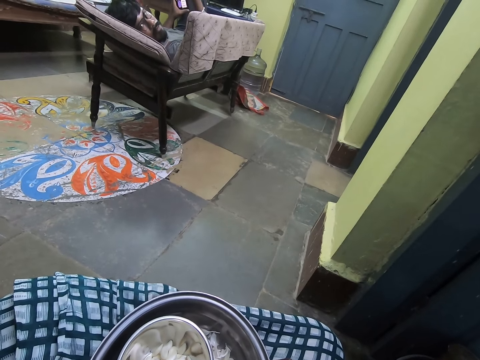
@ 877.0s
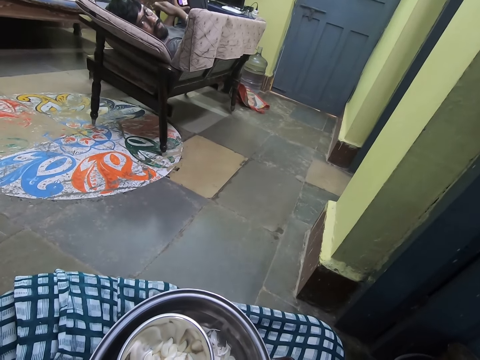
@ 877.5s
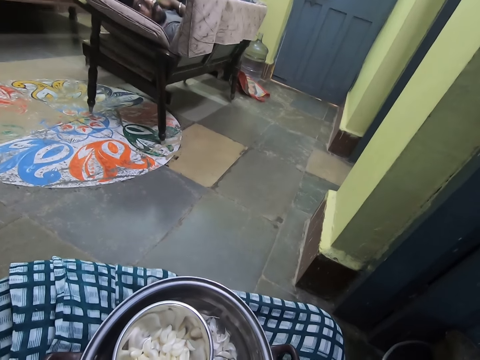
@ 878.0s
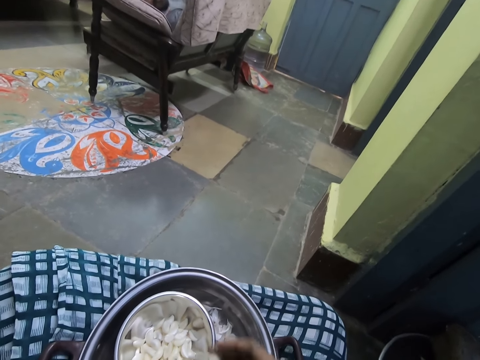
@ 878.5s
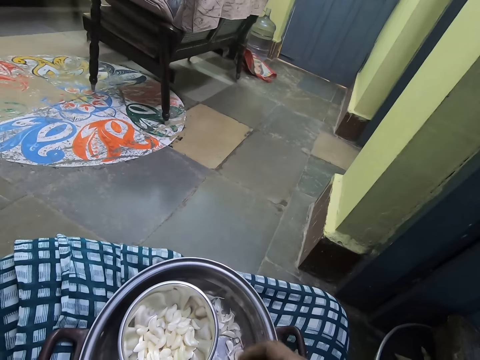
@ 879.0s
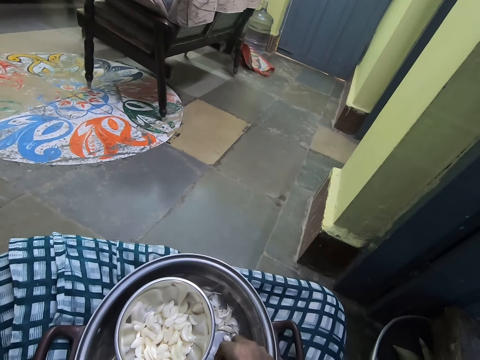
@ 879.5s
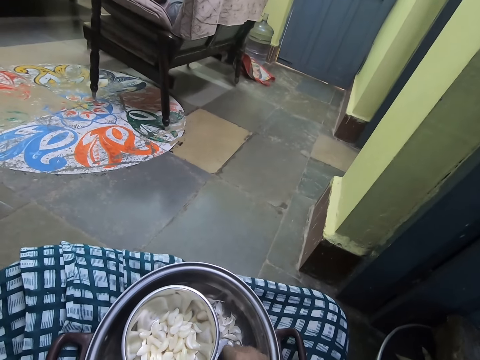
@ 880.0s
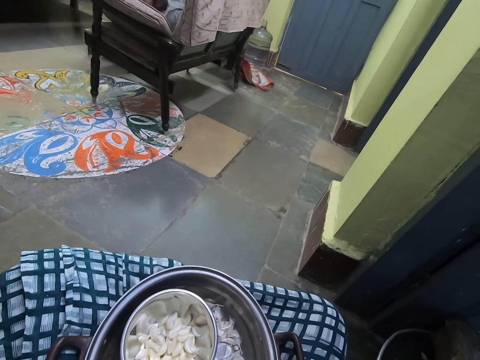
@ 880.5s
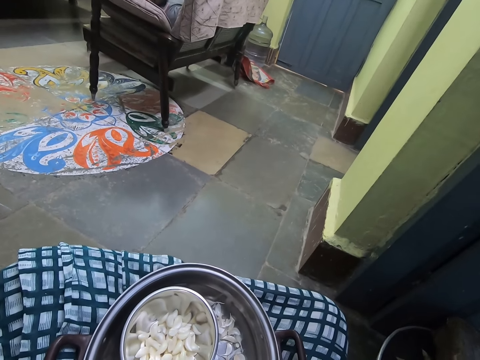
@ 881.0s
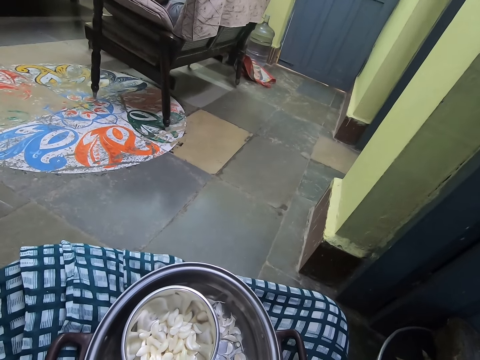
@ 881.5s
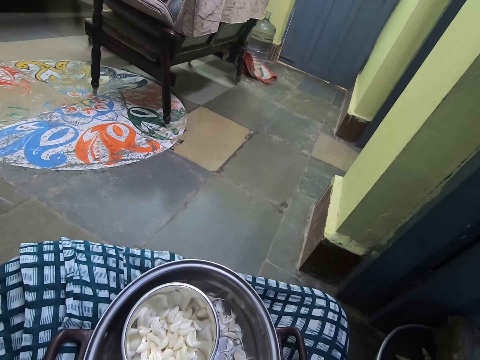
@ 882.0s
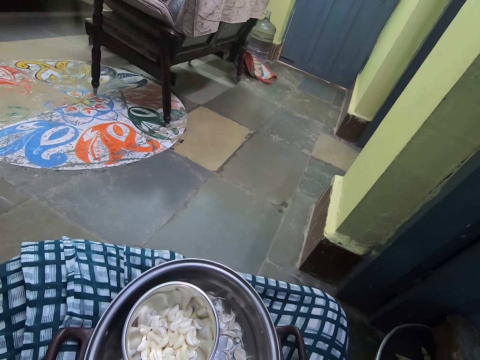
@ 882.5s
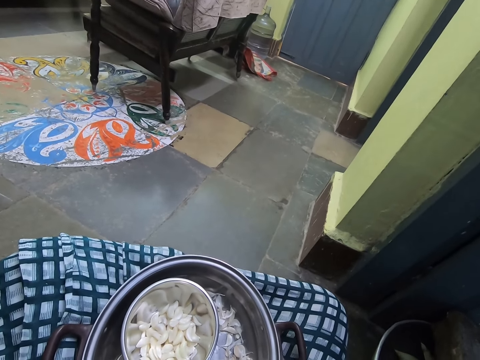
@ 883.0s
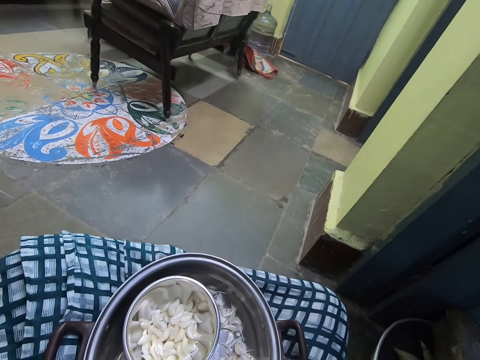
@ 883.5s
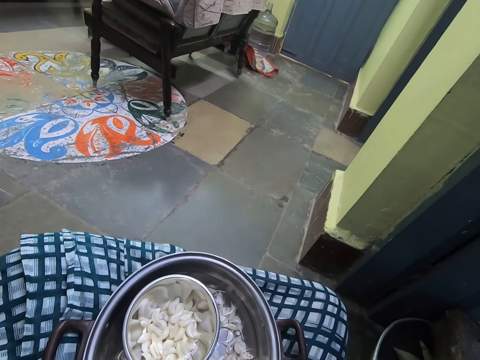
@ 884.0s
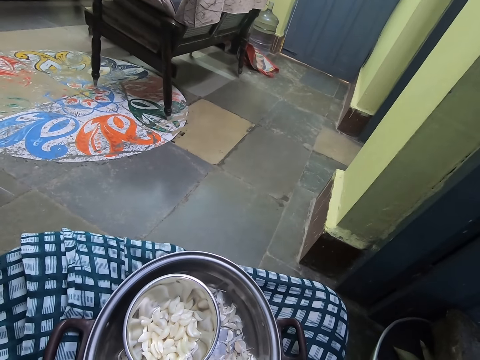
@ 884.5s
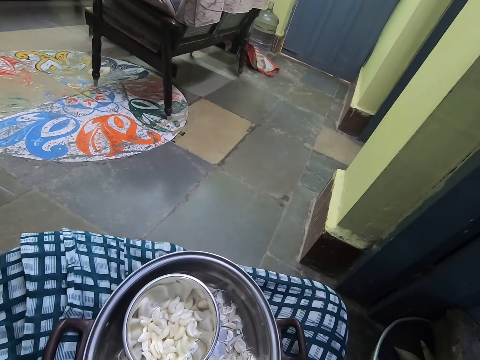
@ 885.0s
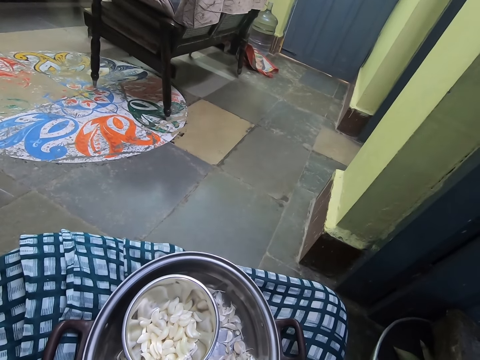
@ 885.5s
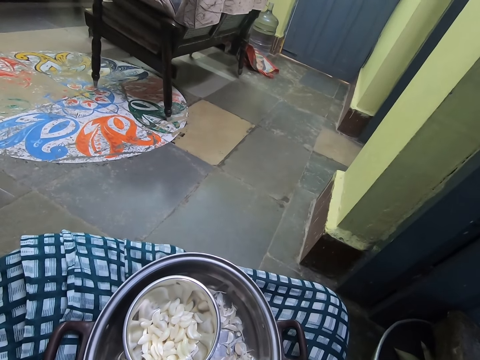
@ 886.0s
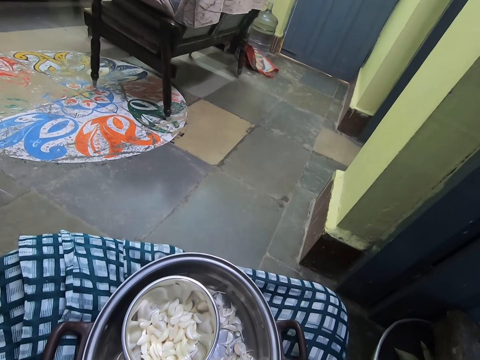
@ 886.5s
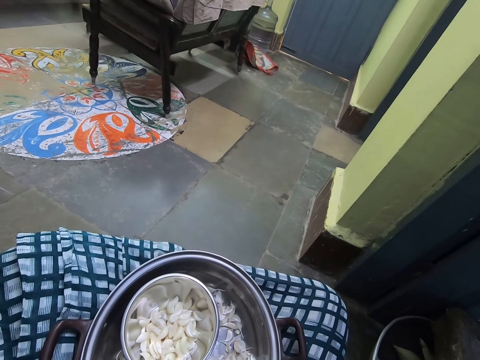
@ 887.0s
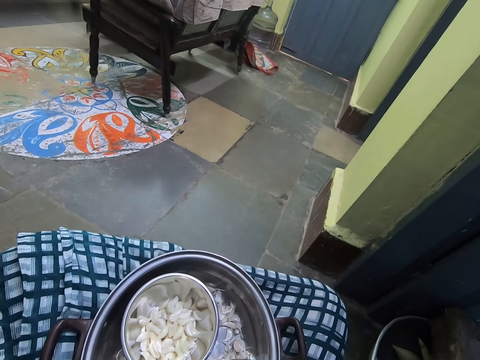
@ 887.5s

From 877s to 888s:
The camera wearer puts garlic in the bowl. They pick the garlic from the cooking pot. They peel the garlic.

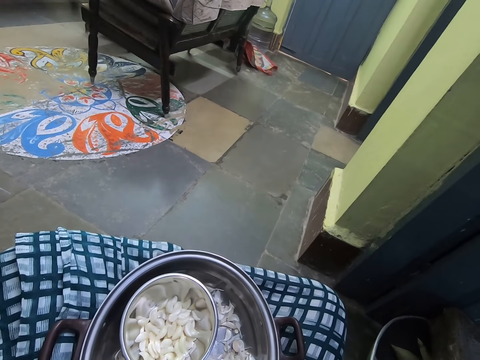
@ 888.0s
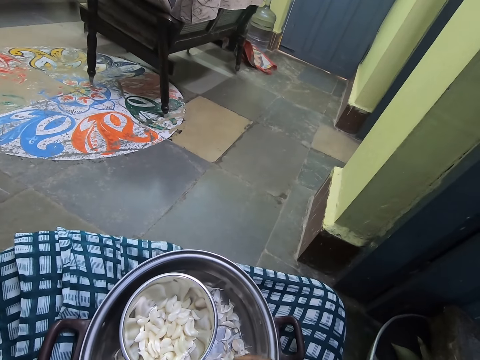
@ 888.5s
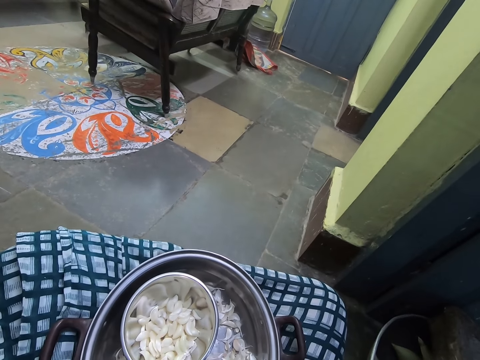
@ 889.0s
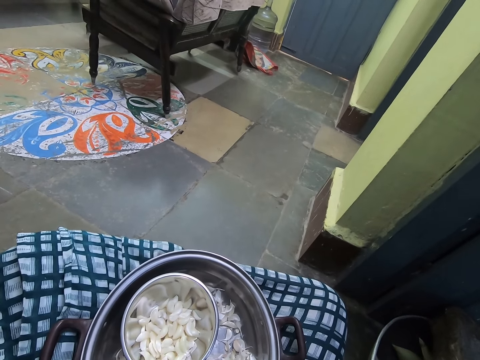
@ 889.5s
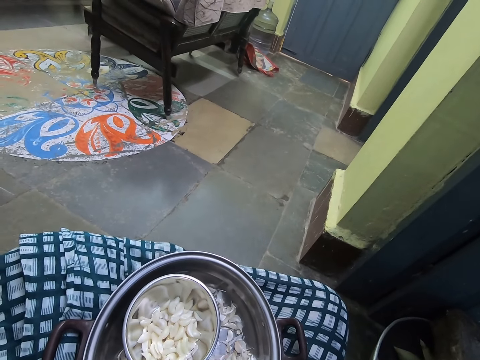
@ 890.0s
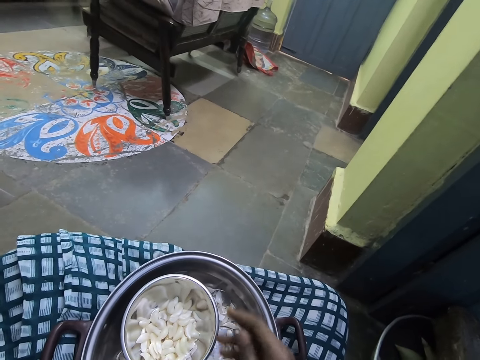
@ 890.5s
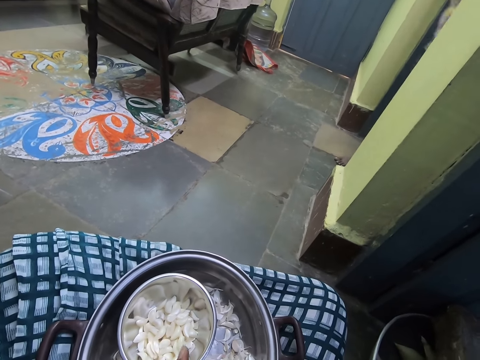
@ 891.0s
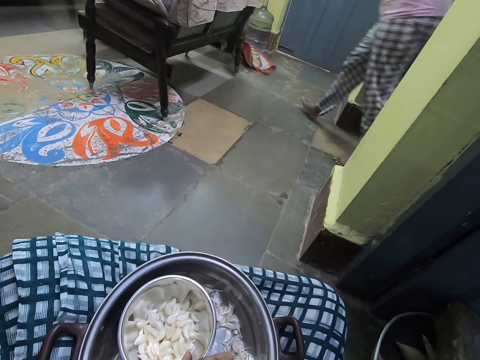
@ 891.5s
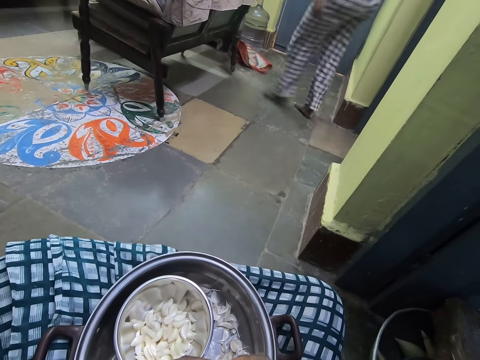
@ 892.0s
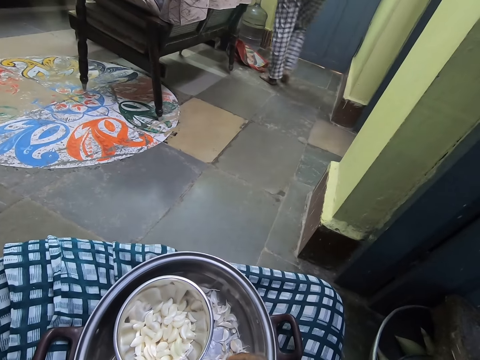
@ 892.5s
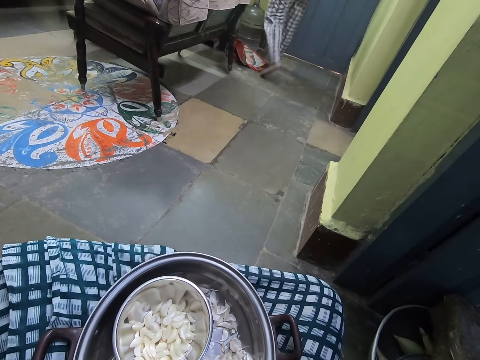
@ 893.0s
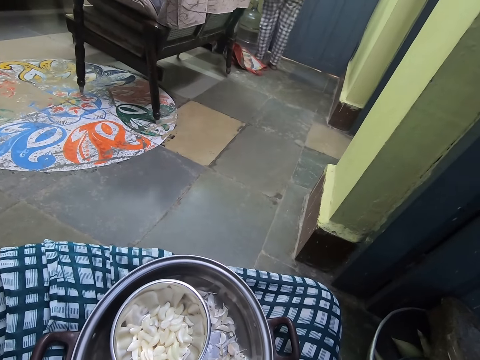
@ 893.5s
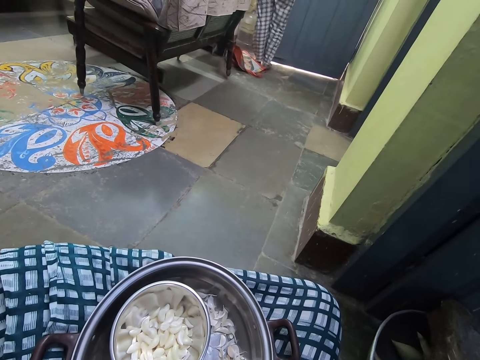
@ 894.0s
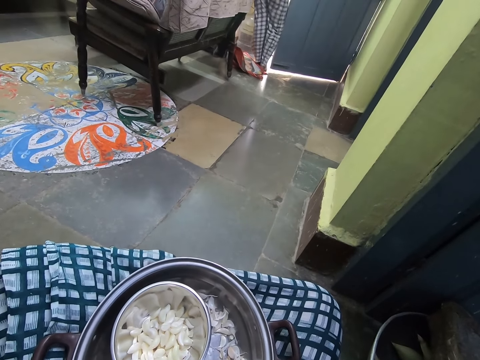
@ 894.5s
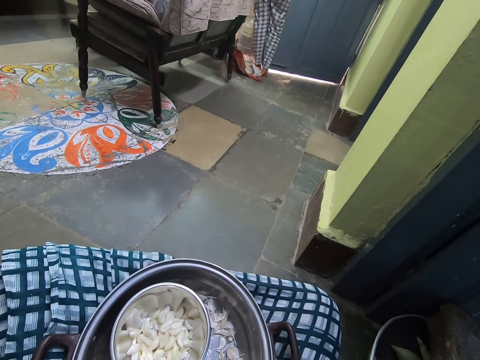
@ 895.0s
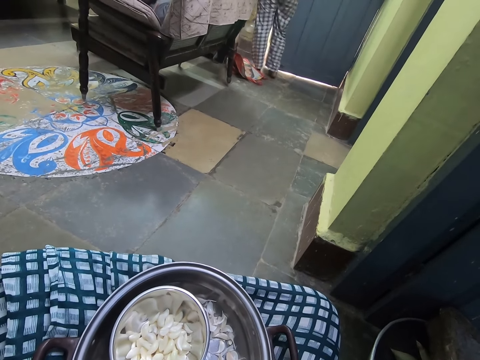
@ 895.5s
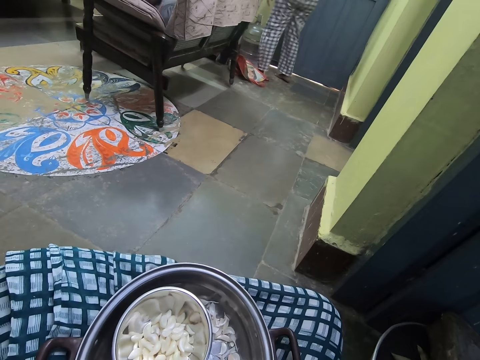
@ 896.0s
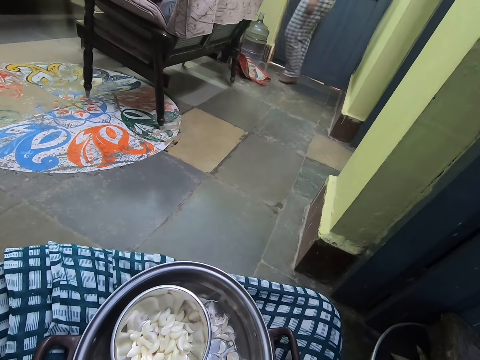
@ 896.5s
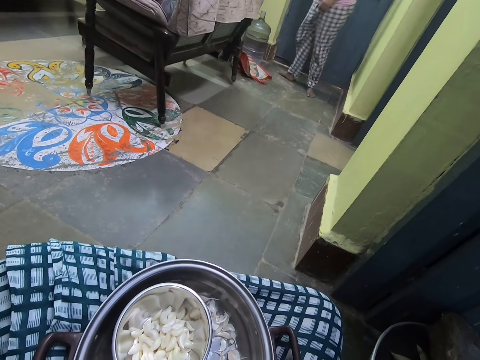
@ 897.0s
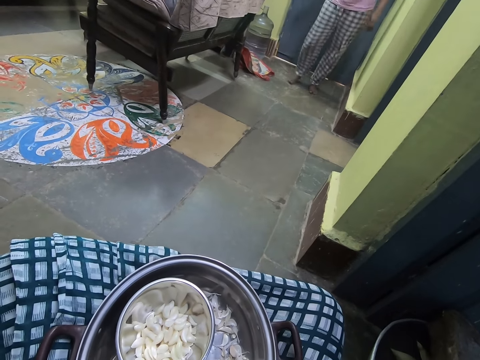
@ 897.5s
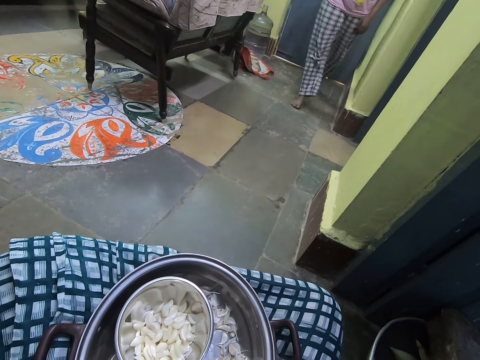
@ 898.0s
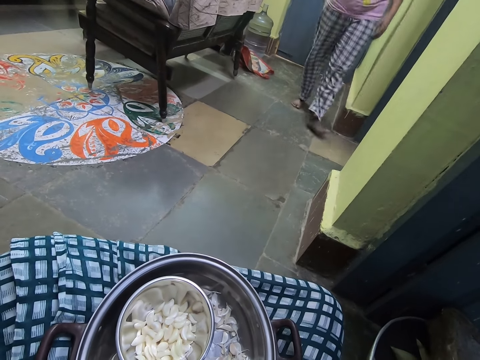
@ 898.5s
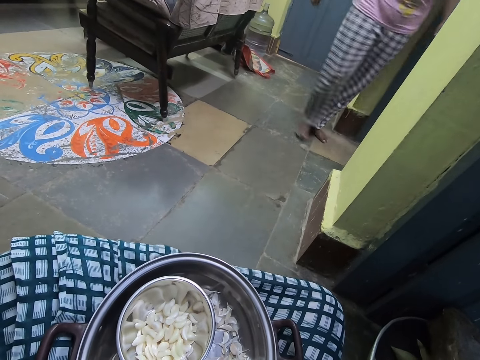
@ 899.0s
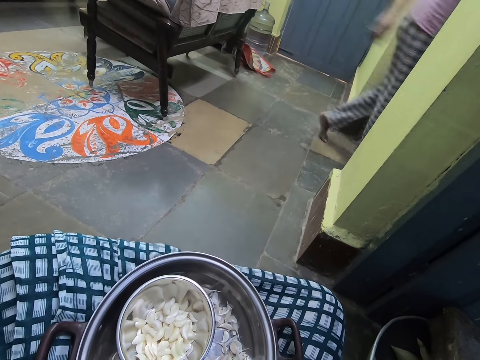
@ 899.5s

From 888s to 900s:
The camera wearer puts garlic in the bowl. A person walks around. The person opens the door, closes the door and walks around.

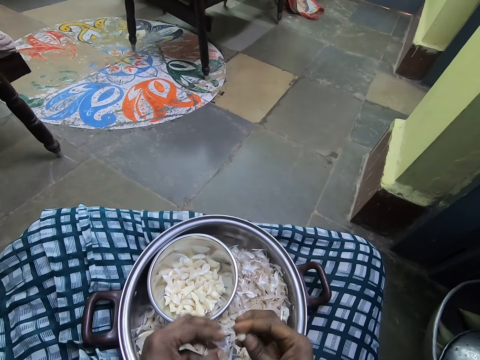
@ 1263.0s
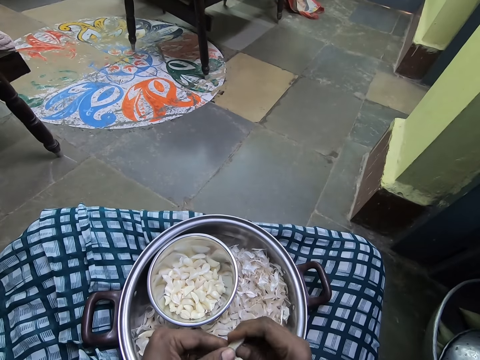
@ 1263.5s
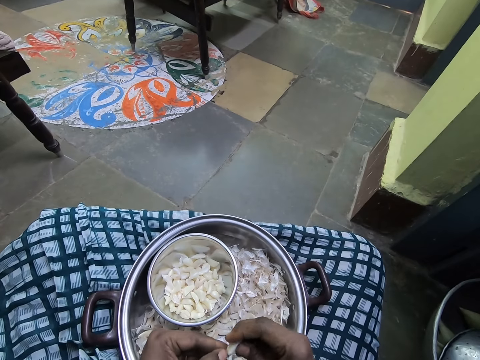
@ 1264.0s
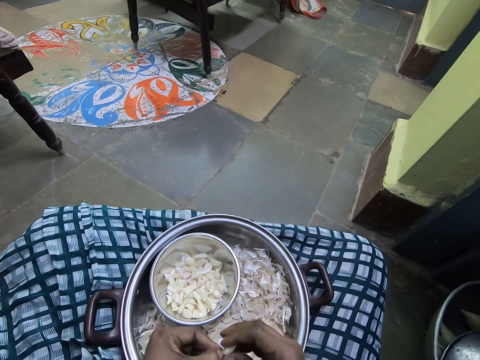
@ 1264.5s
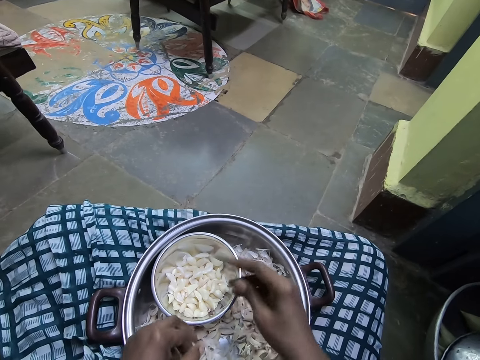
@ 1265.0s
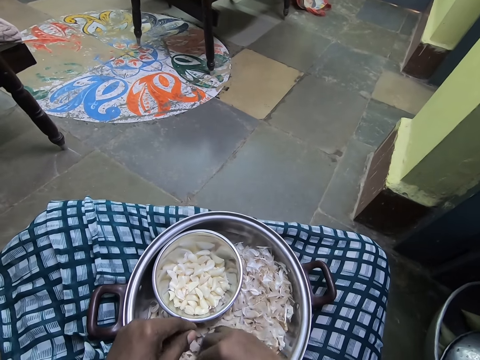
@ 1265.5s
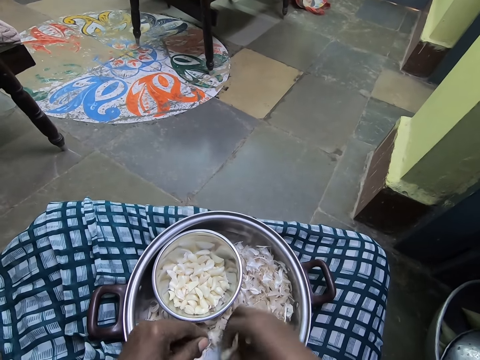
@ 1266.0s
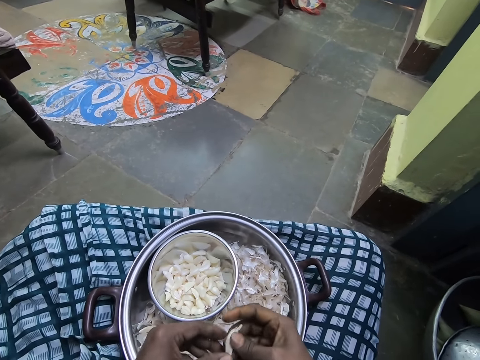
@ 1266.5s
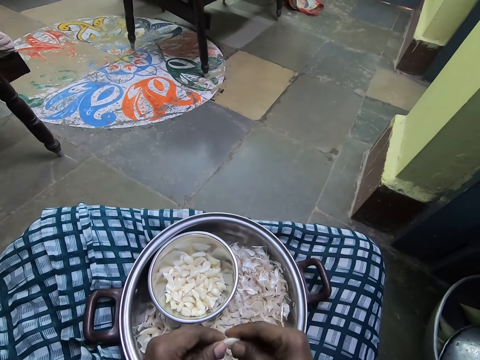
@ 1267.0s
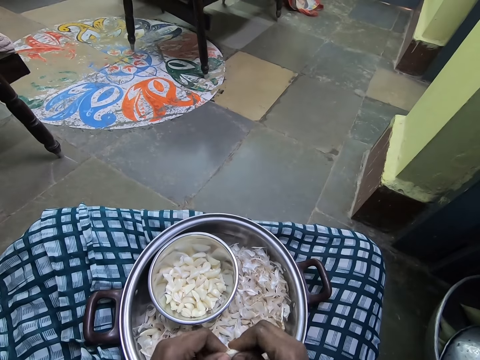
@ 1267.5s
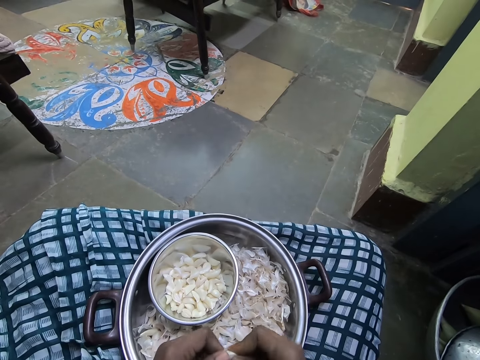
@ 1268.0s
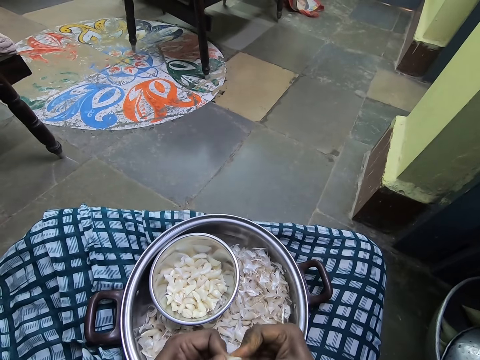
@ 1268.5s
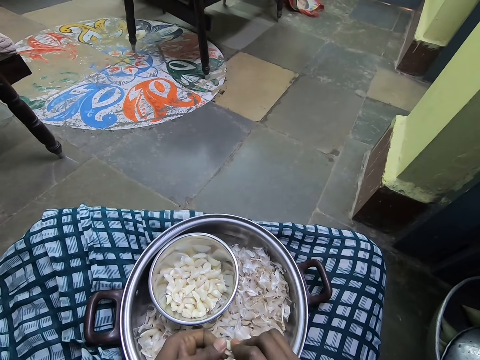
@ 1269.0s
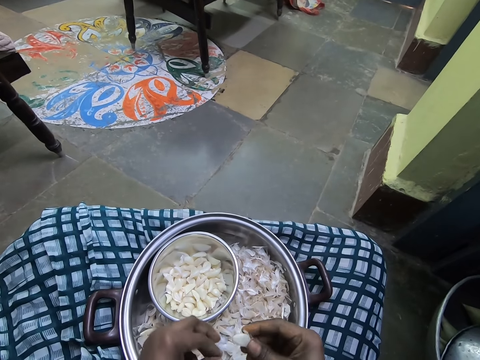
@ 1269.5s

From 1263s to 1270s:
The camera wearer drops the garlic in the small bowl. They pick the garlic from a cooking pot or bowl. They peel off the garlic.
